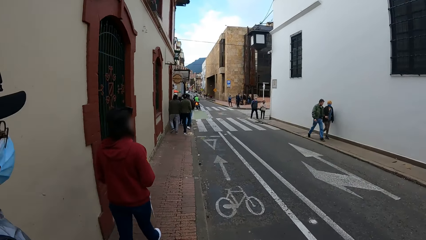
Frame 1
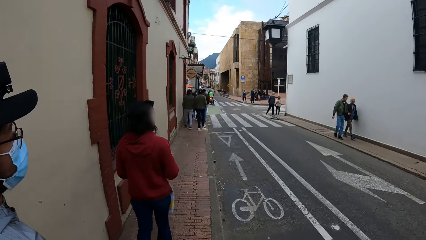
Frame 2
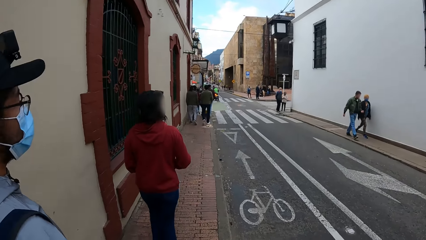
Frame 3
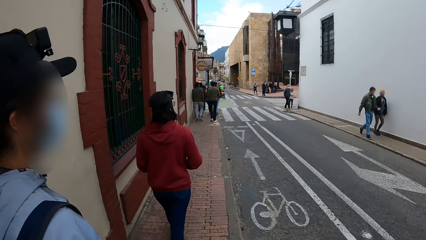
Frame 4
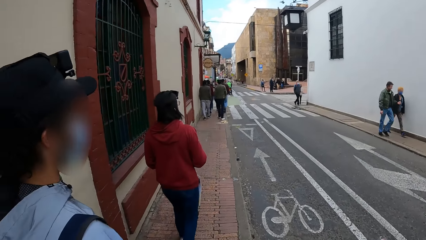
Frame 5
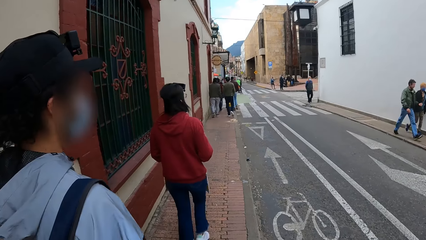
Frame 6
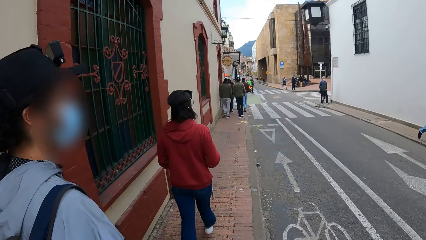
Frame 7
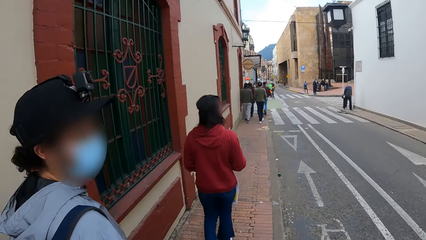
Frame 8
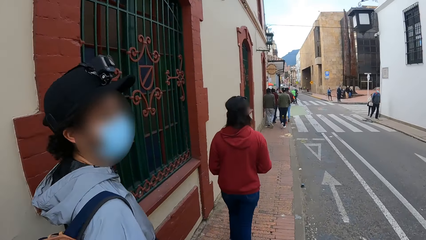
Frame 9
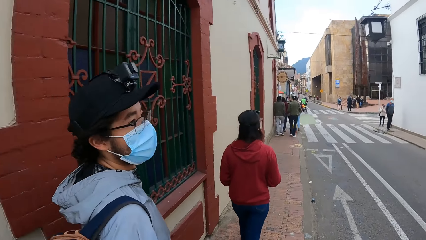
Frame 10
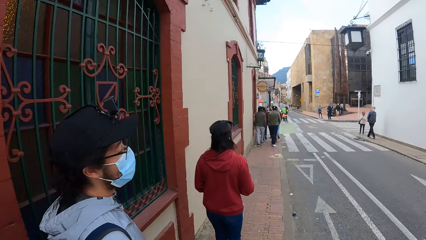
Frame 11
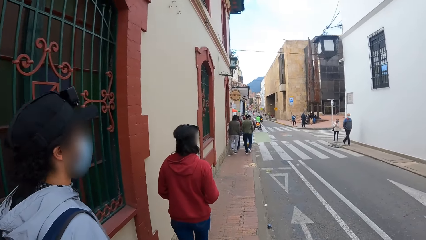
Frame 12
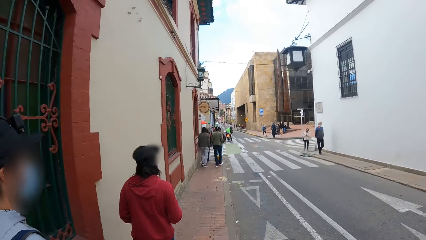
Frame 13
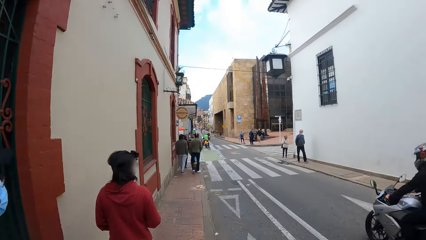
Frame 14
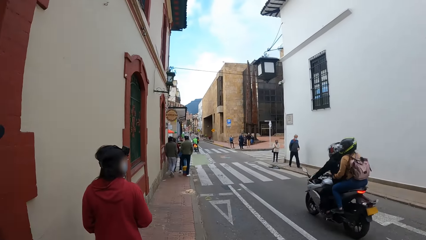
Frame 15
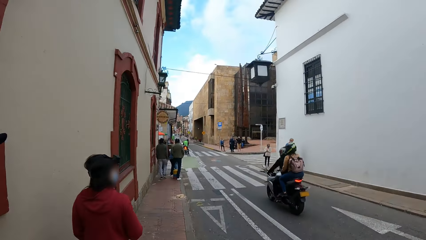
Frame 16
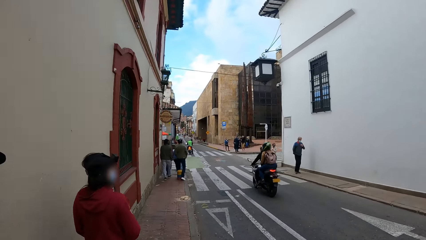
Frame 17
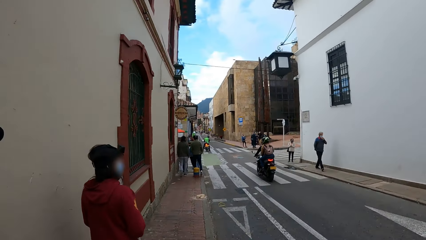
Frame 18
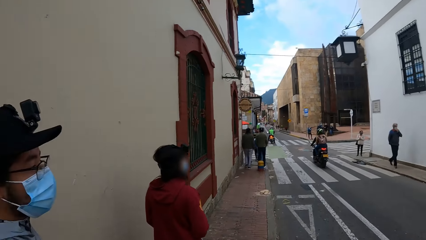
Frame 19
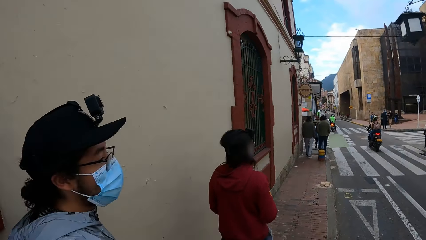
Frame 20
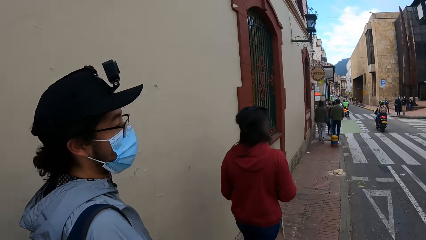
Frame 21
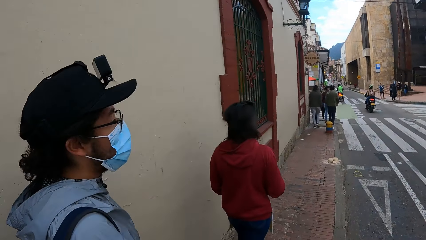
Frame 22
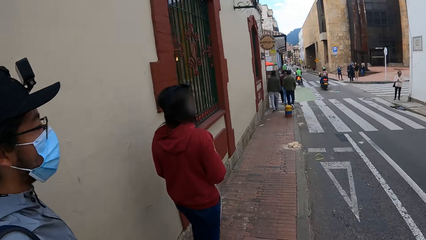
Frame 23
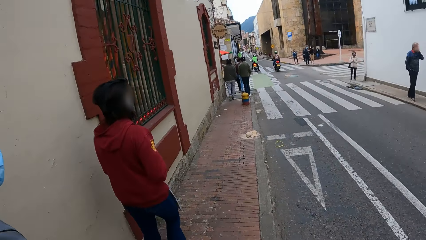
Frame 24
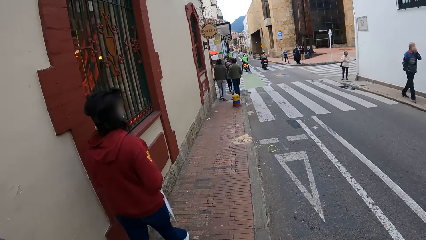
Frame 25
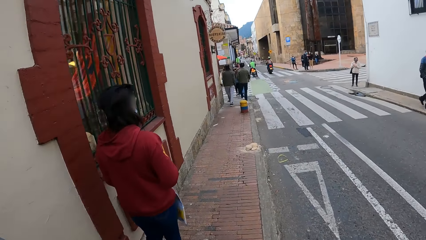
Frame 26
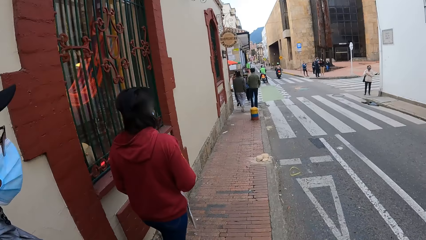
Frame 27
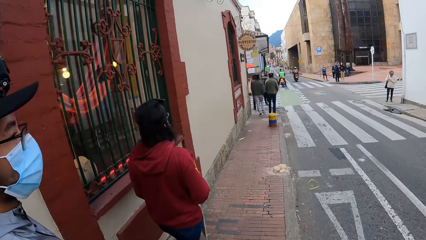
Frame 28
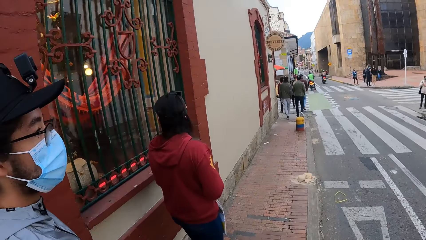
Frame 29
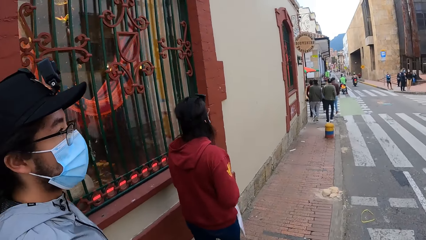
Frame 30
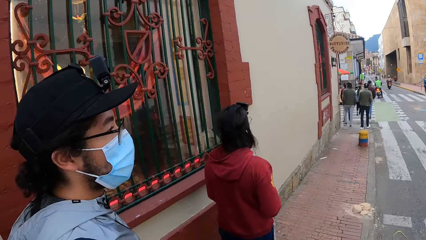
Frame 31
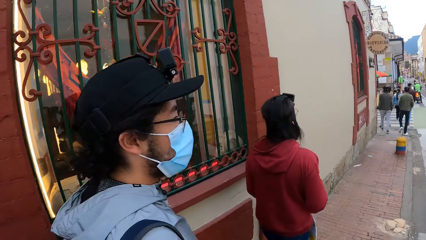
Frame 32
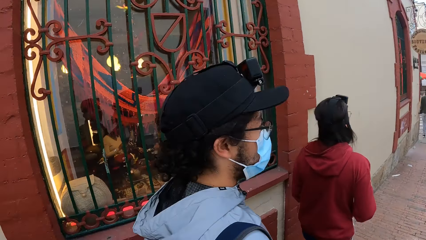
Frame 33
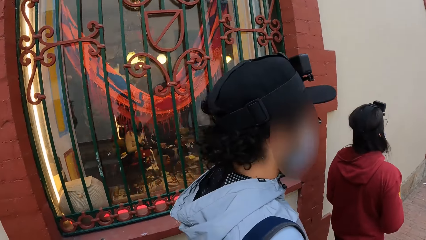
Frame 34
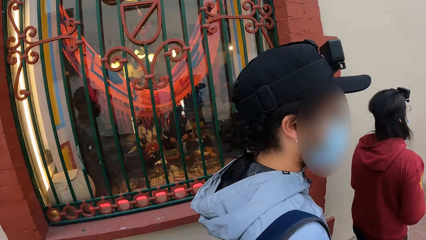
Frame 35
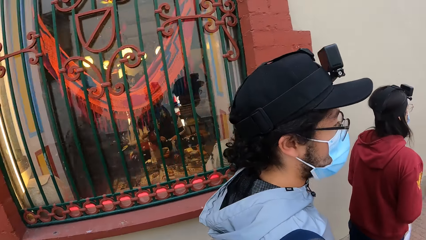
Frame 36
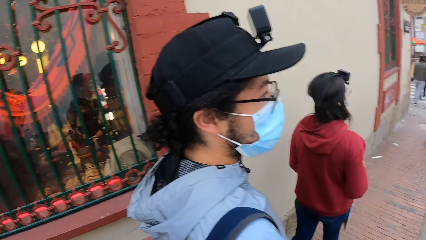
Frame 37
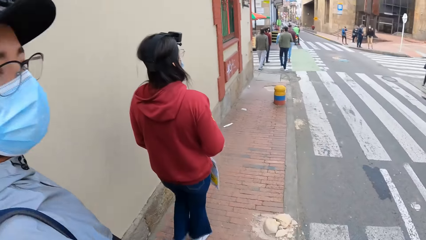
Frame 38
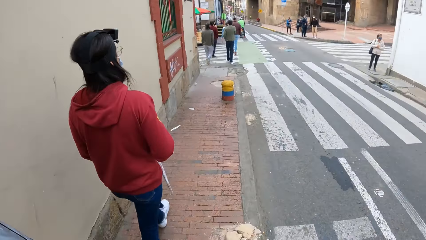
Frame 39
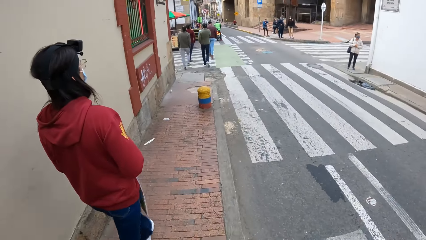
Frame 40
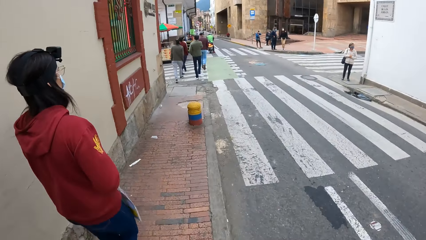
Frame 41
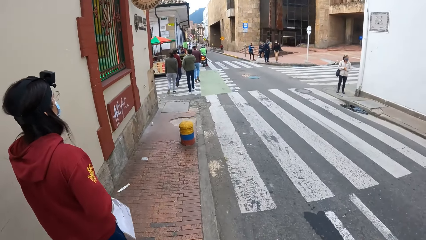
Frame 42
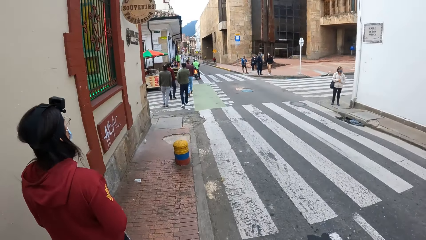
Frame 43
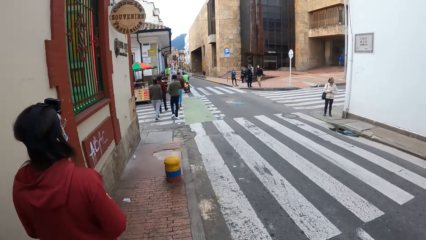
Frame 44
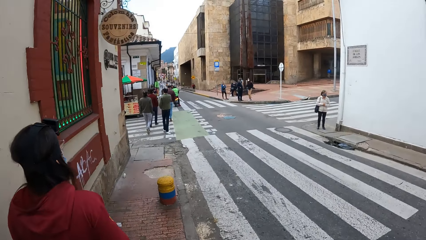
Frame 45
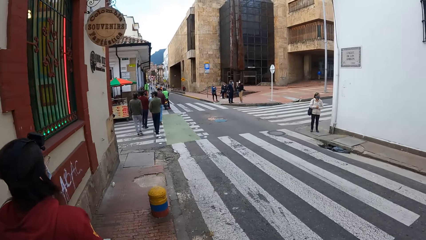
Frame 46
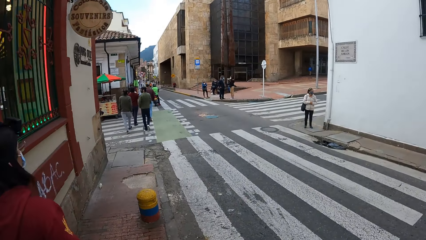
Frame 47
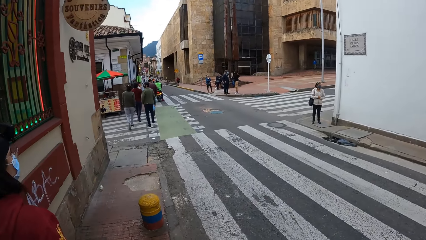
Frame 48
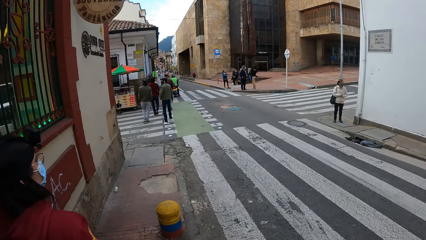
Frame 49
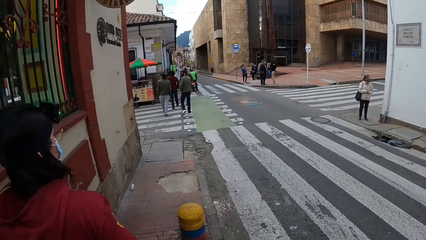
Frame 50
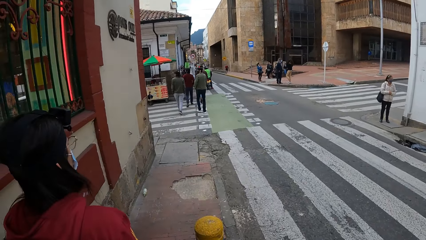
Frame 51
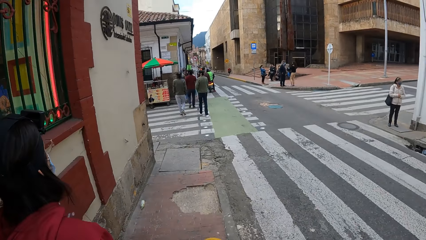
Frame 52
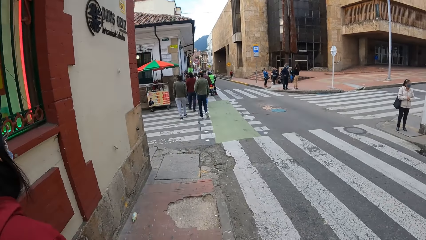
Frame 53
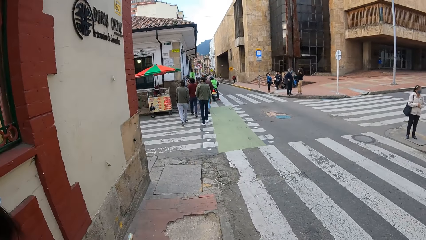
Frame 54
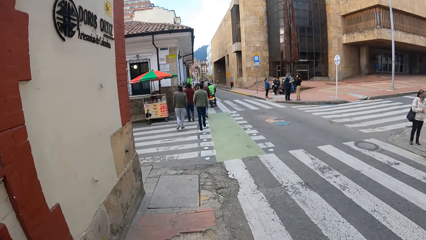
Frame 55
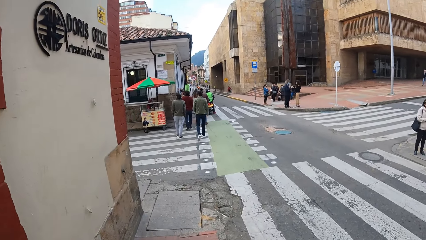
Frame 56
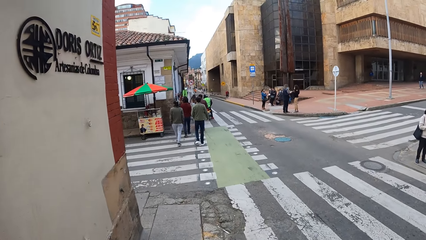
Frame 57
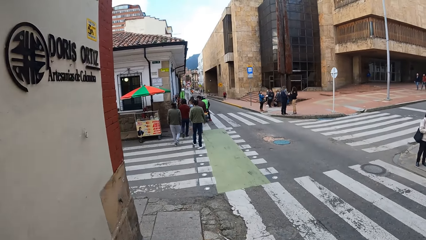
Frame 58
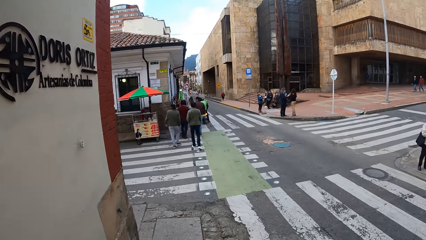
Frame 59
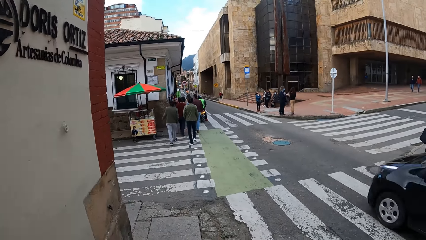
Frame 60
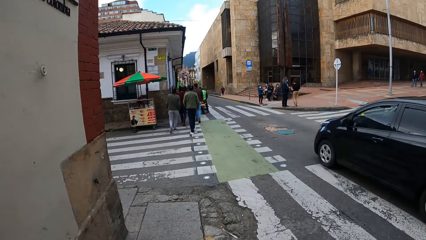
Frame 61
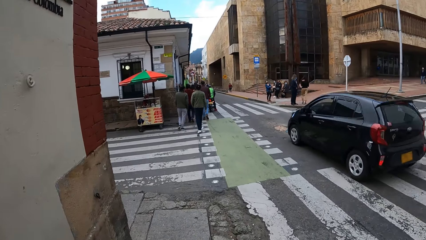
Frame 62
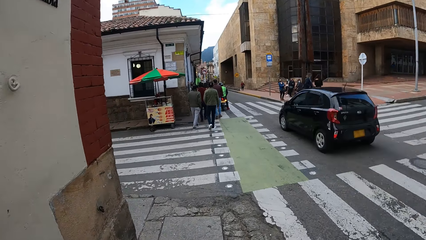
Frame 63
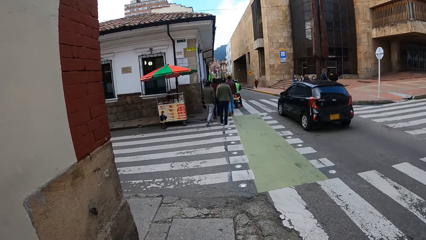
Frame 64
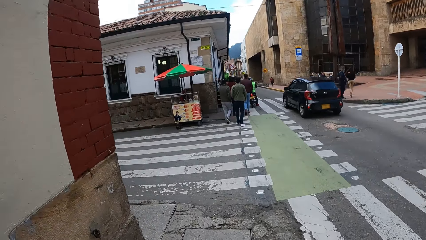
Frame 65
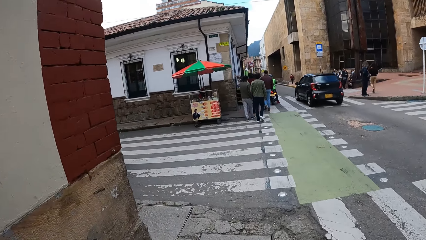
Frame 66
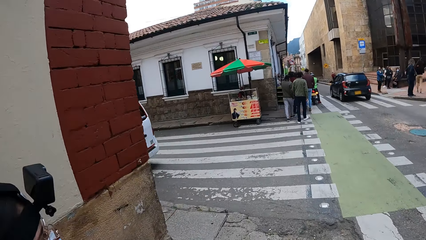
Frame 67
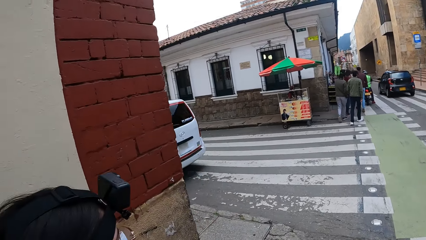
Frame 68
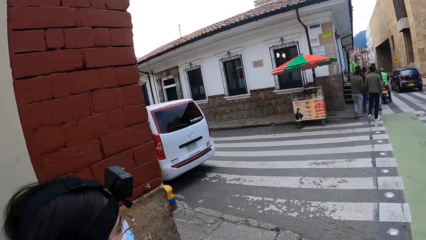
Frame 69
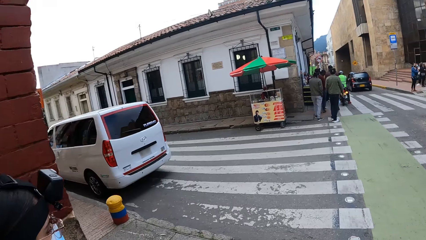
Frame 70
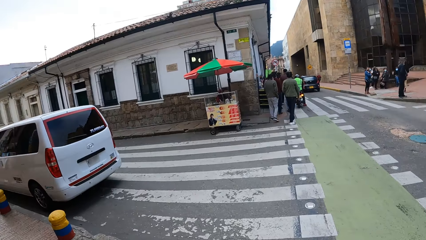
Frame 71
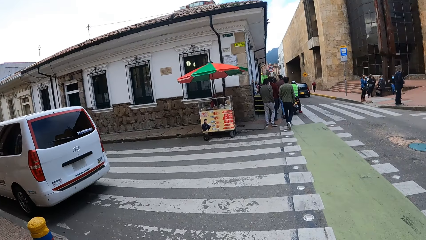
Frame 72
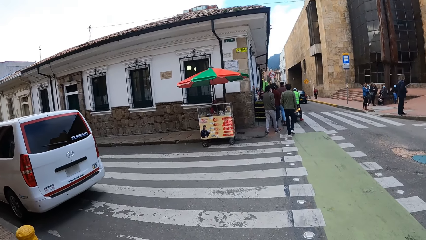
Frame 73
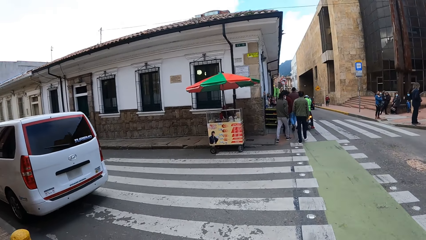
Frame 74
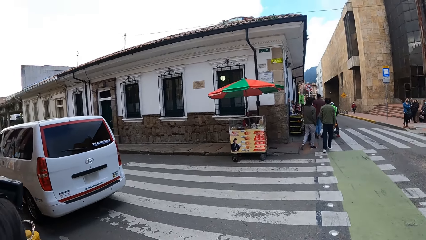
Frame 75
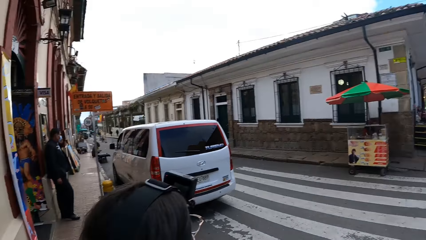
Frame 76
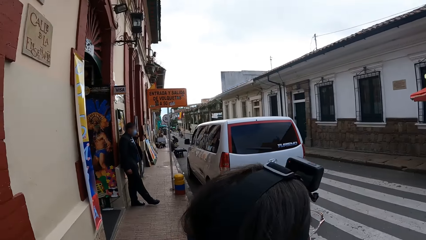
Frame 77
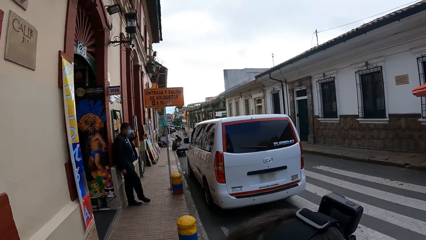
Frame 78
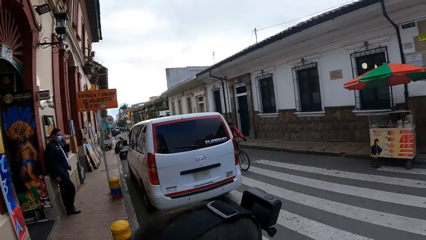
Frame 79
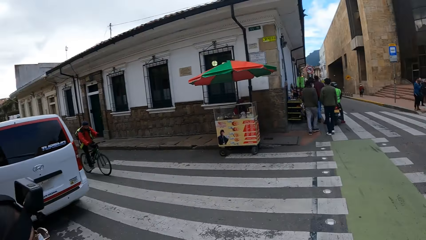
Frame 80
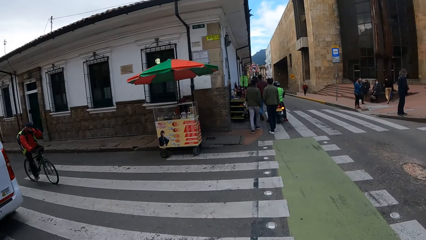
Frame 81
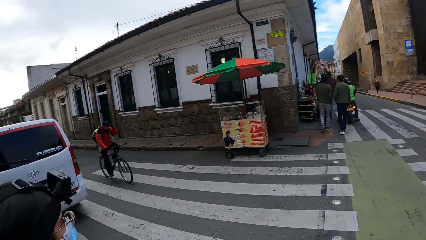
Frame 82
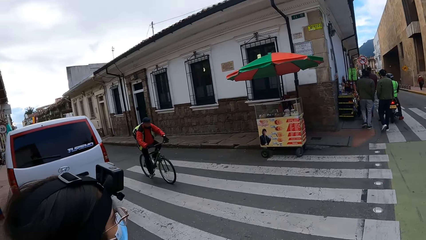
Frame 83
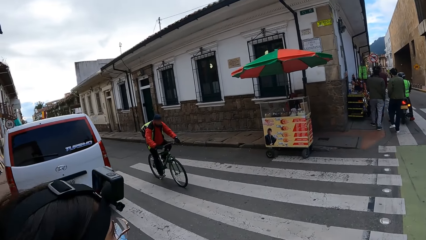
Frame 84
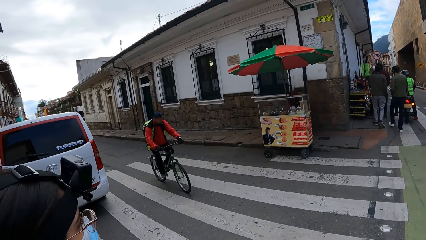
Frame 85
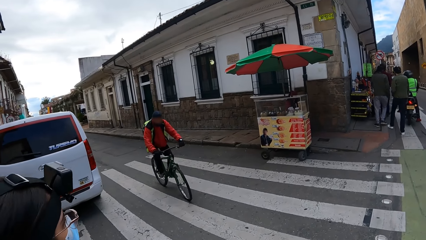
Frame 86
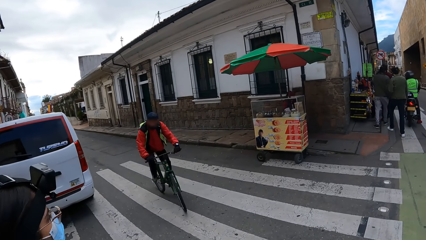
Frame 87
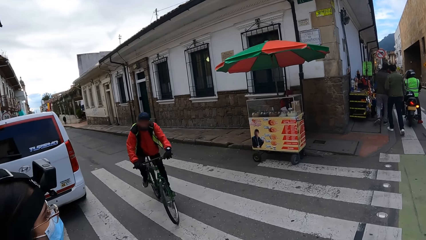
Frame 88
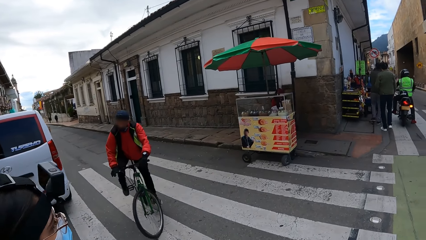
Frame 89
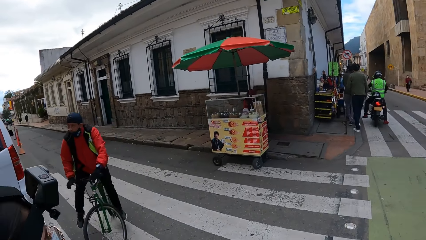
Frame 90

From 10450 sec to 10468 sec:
A man rides a motorcycle with a passenger past the camera wearer. A car drives past the camera wearer. The camera wearer walks across the road on a zebra crossing with the group of people.
